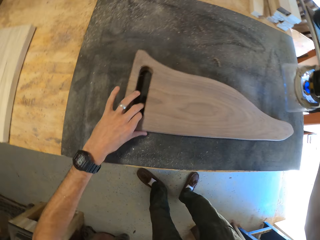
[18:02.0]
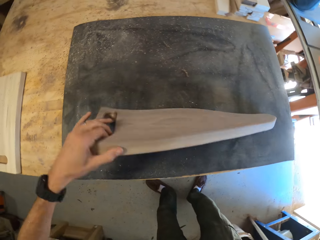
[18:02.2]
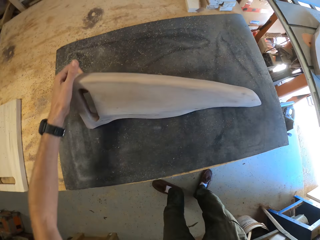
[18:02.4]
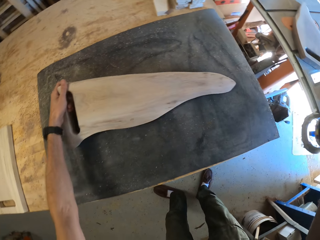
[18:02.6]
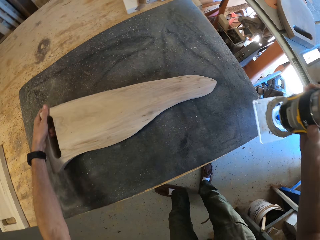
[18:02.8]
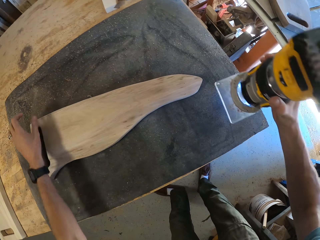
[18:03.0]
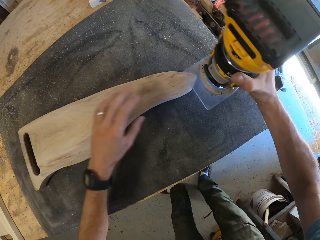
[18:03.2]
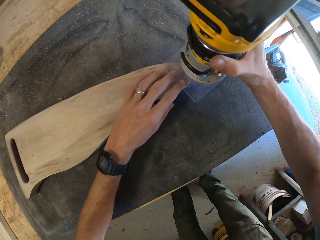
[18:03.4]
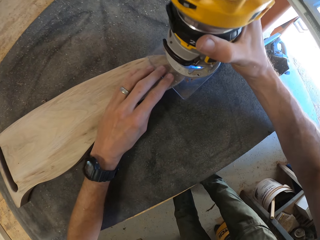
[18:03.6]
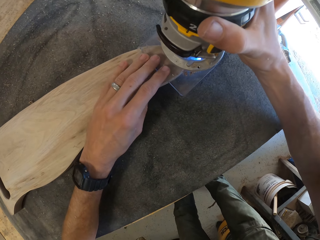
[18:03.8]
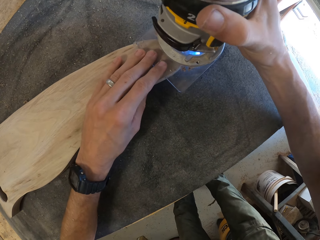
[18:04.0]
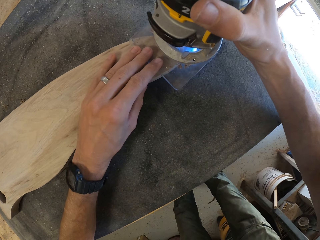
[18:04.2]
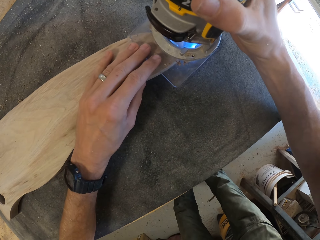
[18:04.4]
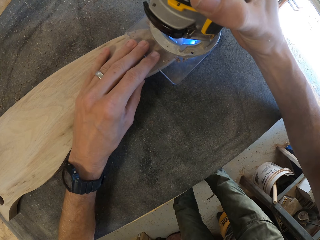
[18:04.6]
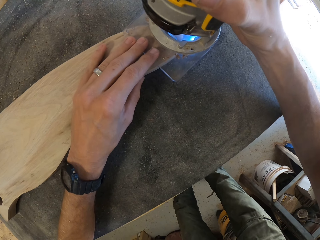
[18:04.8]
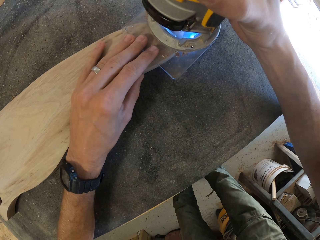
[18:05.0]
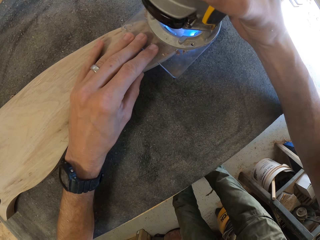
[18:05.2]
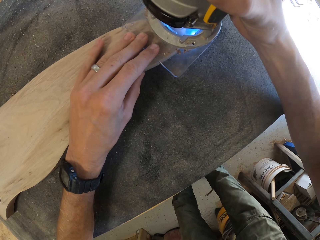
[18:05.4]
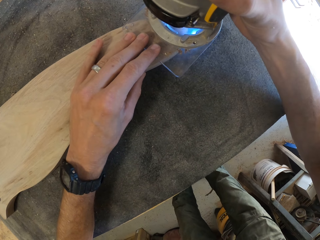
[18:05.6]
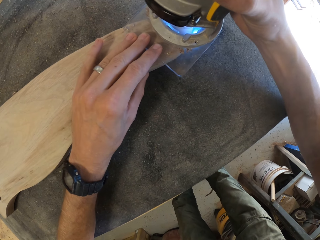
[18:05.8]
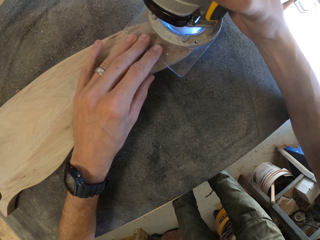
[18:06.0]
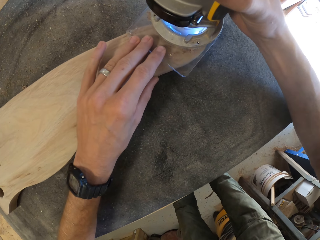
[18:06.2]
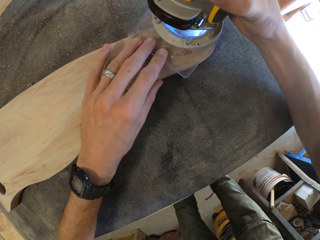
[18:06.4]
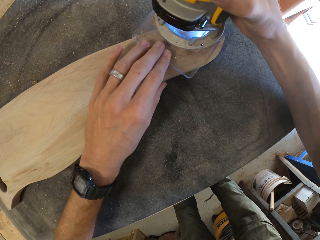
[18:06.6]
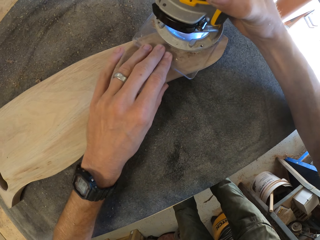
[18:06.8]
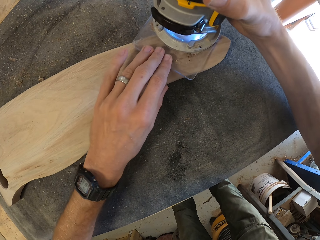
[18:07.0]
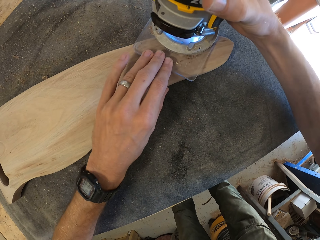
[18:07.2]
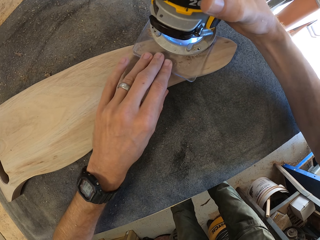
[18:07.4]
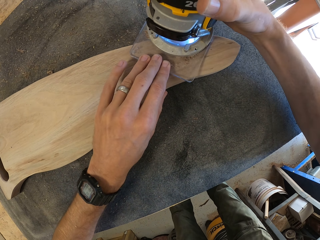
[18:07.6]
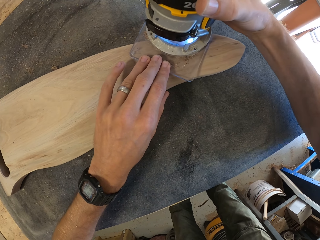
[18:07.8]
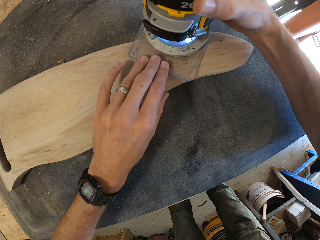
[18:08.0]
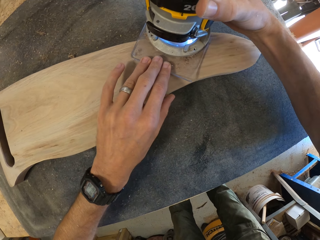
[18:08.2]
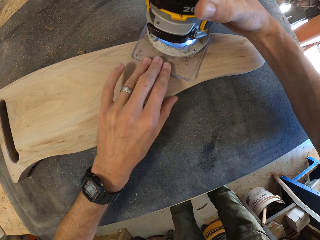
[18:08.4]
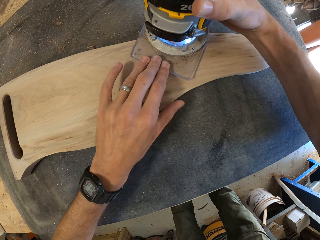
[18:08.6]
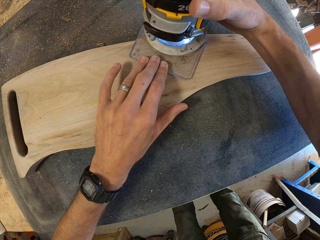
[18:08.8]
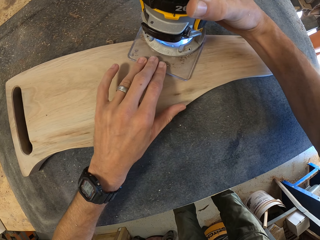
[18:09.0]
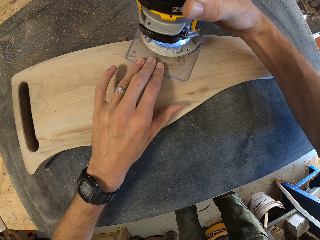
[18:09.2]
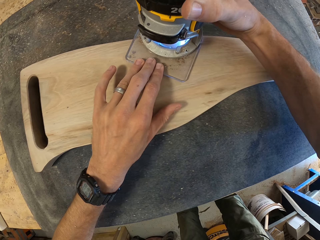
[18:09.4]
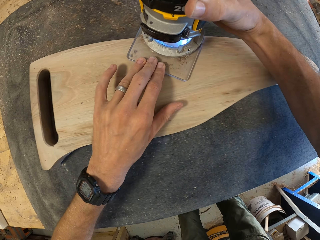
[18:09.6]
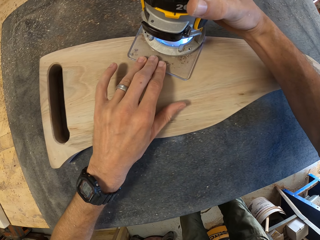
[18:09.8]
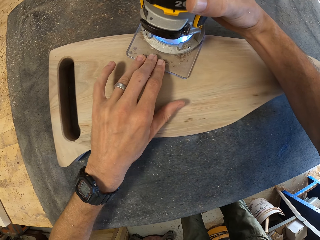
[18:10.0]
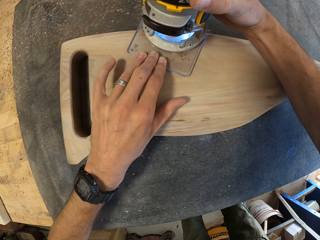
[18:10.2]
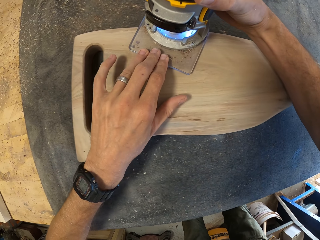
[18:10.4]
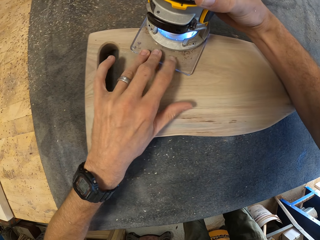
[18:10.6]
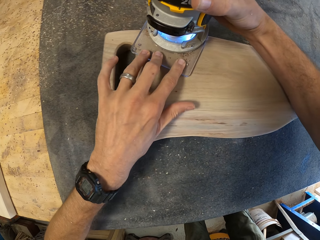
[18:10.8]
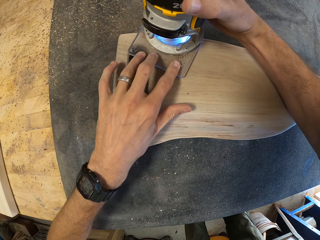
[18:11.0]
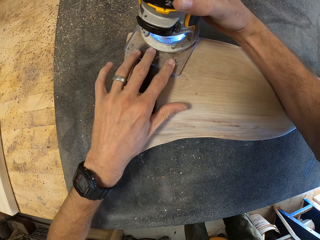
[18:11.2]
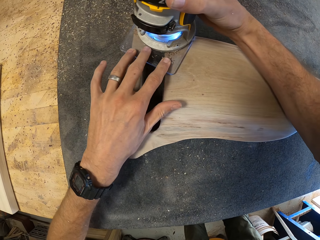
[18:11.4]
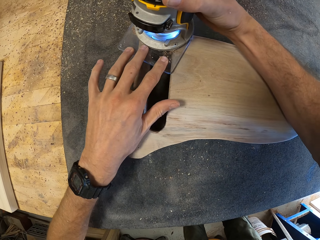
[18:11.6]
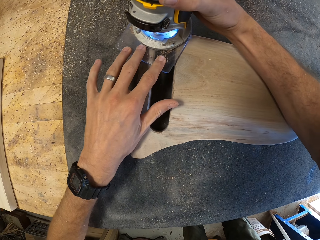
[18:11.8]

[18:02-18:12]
The camera wearer lifts something off the board. He turns over the first piece of wood on the table with his left hand. He puts something on the board and sands the board with something. He trims the edges of the first piece of wood with both hands.

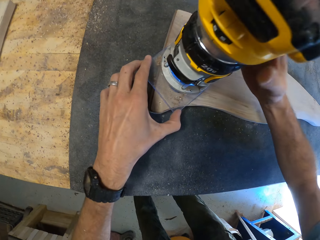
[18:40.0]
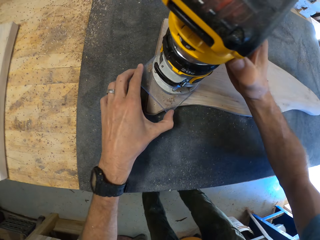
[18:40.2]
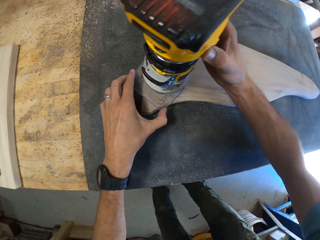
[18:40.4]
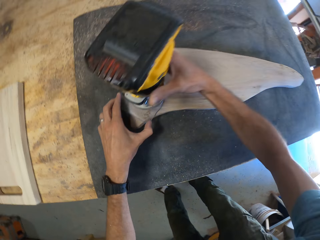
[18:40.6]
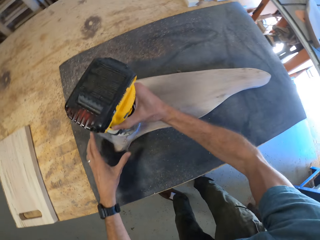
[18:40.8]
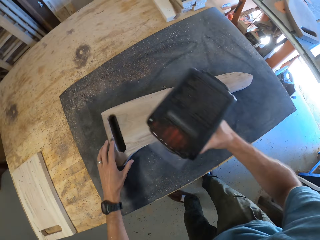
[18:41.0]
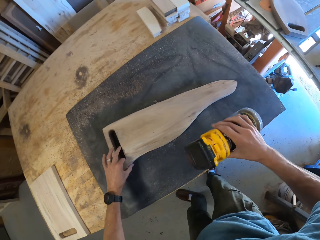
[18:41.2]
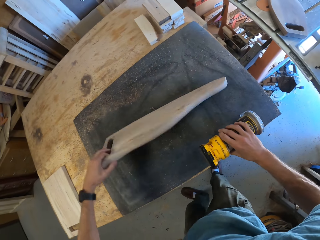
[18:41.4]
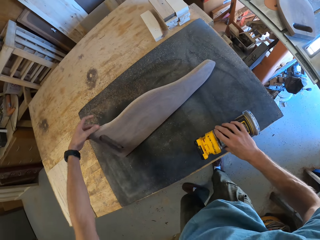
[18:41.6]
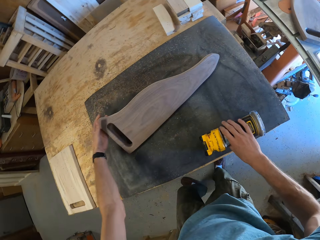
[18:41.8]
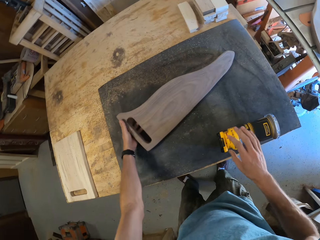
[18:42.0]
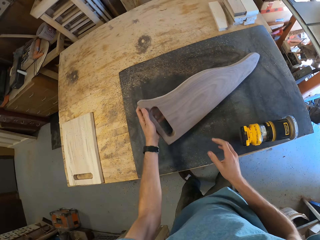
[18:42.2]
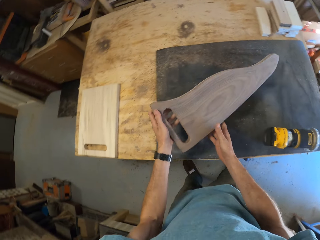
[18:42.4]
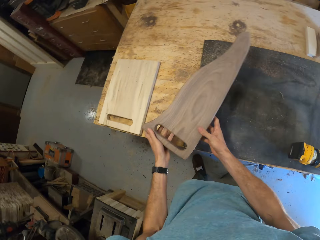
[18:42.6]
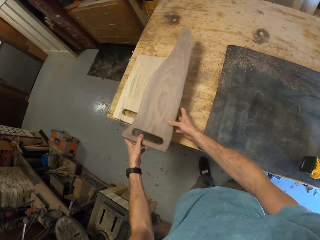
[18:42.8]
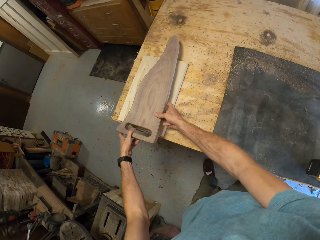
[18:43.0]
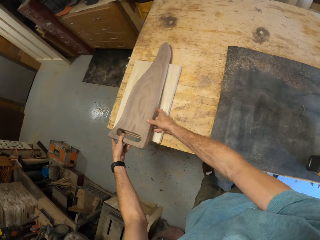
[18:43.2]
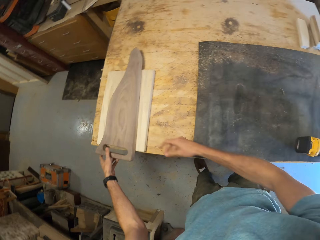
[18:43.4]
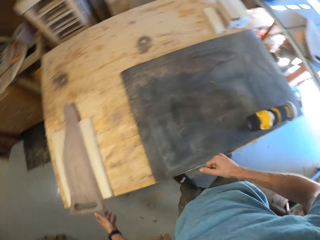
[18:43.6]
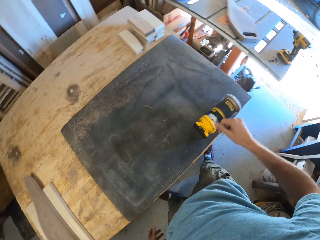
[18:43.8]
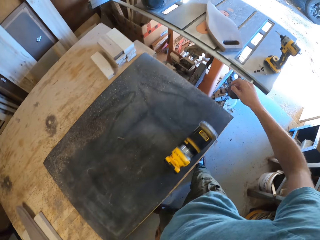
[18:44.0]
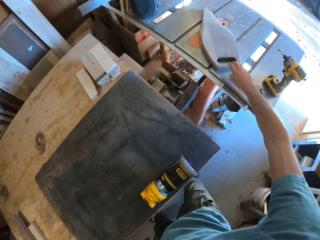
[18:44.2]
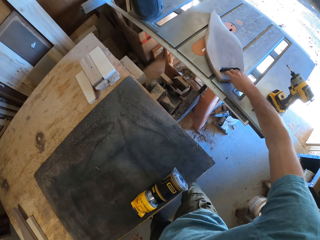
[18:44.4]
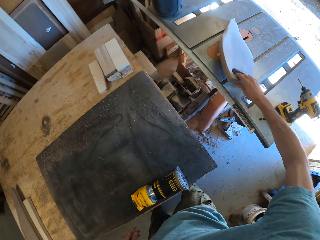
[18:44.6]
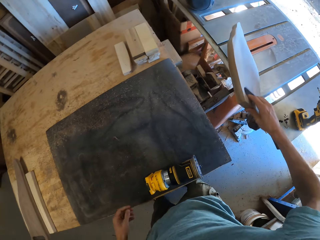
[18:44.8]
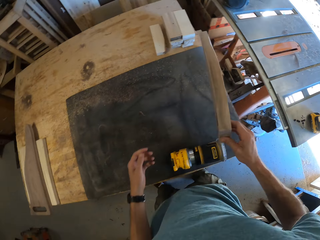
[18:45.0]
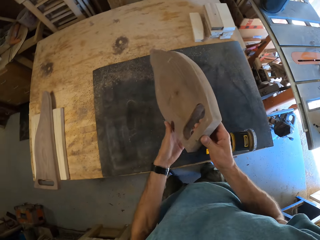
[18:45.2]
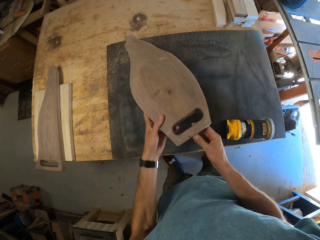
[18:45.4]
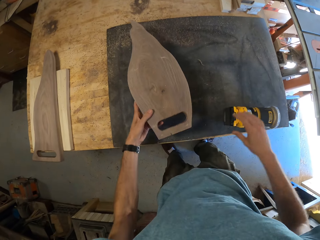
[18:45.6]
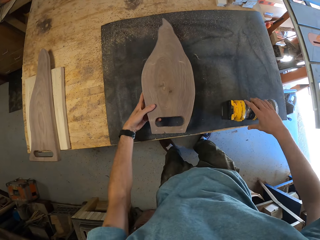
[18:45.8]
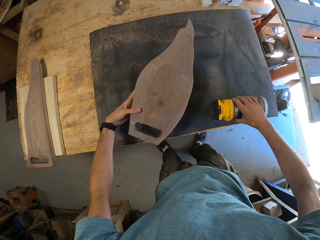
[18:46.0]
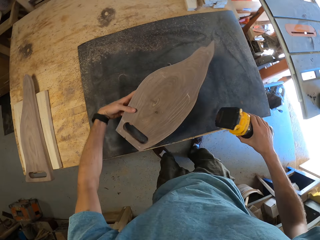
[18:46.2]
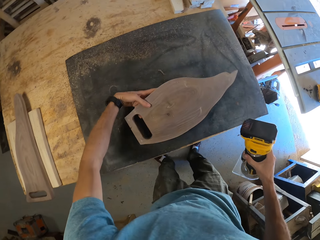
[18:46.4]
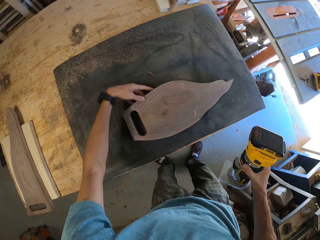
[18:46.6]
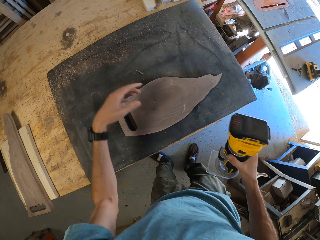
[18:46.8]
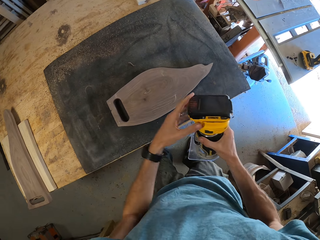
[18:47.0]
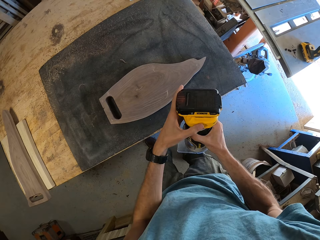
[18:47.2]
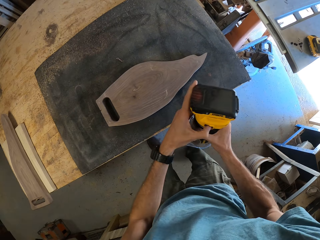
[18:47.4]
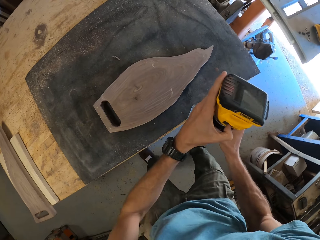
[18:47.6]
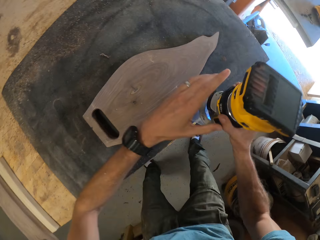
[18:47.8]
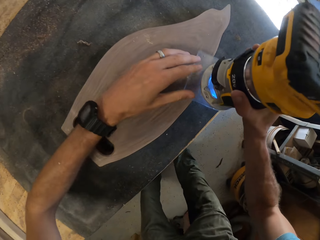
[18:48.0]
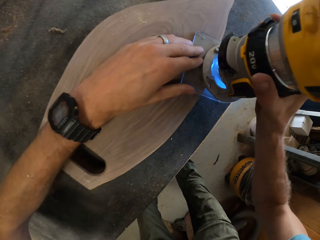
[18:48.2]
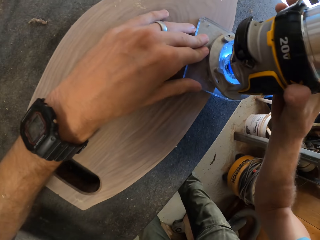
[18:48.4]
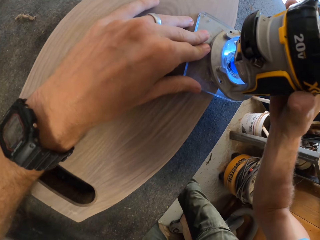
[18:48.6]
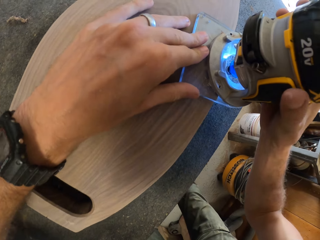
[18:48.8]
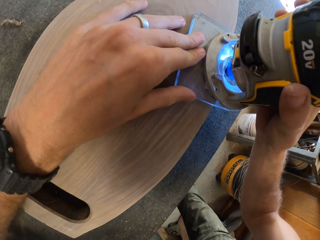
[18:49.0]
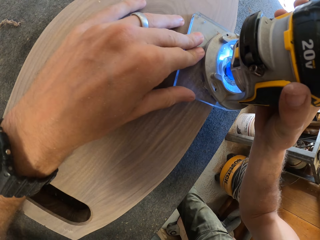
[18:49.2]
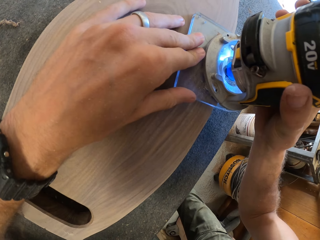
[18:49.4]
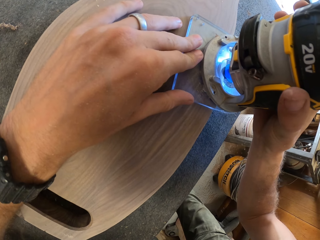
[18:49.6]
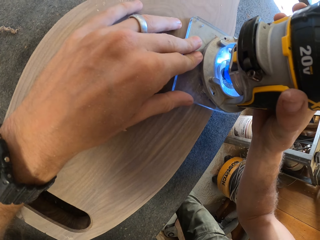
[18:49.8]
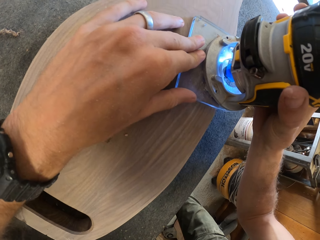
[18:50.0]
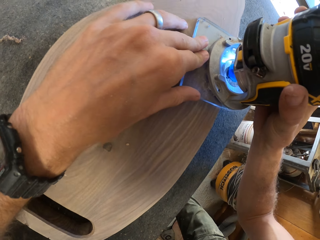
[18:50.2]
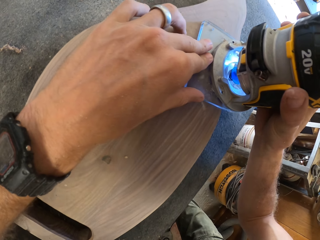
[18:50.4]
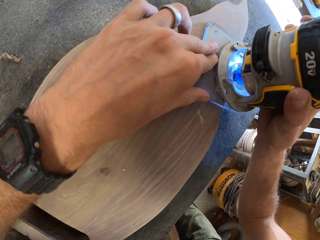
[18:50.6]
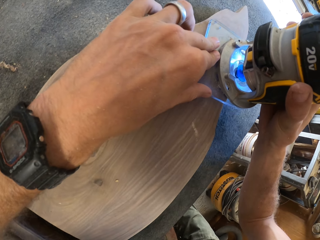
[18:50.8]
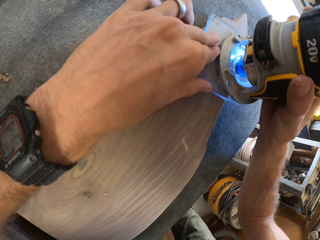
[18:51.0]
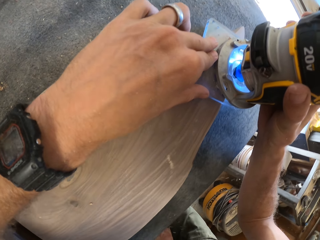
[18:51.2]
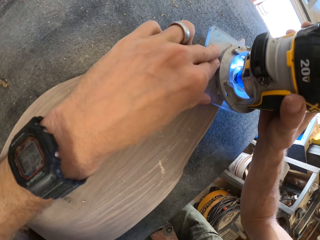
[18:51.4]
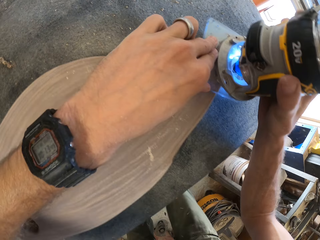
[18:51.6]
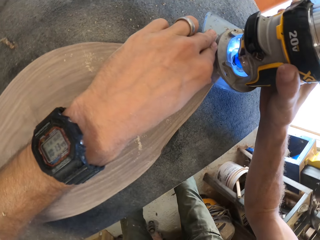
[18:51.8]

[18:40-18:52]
The camera wearer turns over the piece of wood with his left hand. He drops the compact router on the table with his right hand. He moves the piece of wood. He drops the piece of wood on another piece of wood on the table with both hands. He picks up the other piece of wood from a table saw with his right hand. He transfers the piece of wood from his right hand to his left hand. He picks up the compact router from the table with his right hand. He places the piece of wood on the table with his left hand. He turns on the compact router with his left hand. He smoothens the piece of wood with the wood router. He places the compact router on the piece of wood on the table with both hands.
